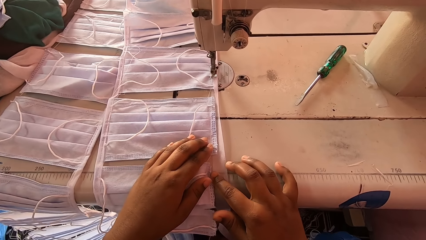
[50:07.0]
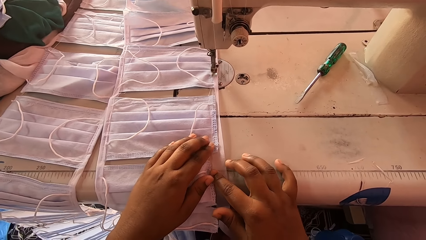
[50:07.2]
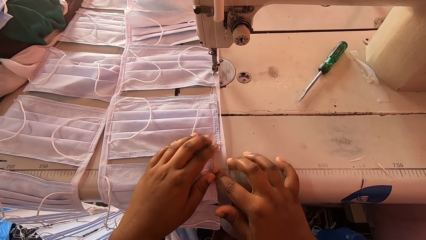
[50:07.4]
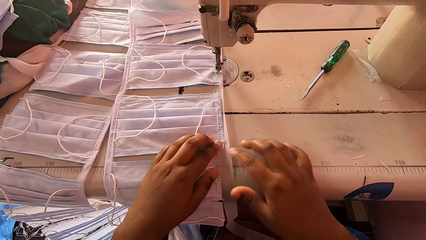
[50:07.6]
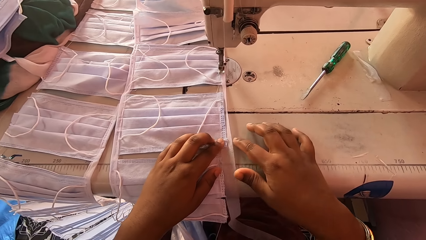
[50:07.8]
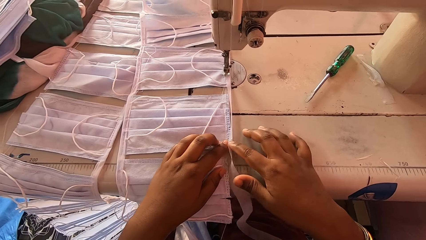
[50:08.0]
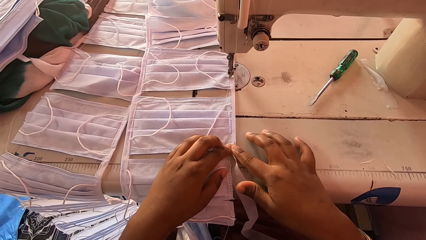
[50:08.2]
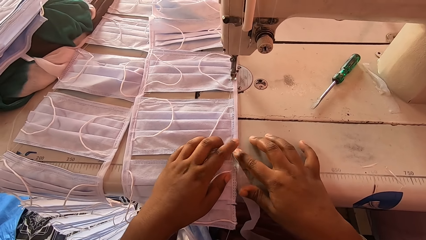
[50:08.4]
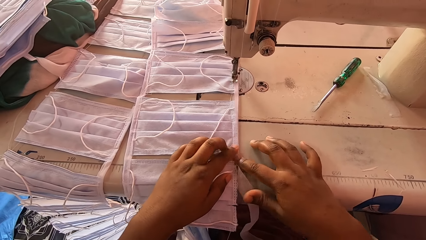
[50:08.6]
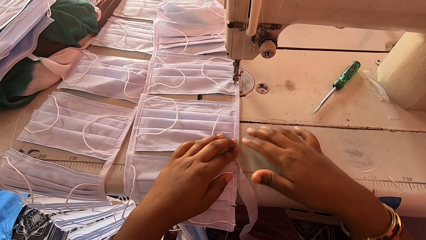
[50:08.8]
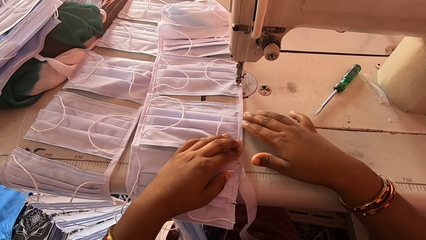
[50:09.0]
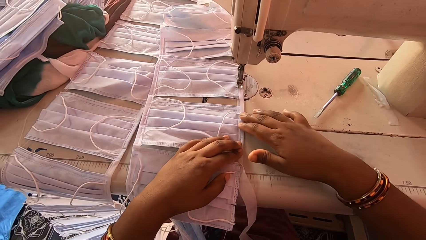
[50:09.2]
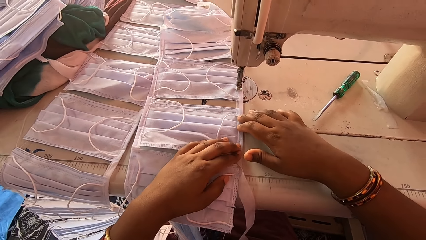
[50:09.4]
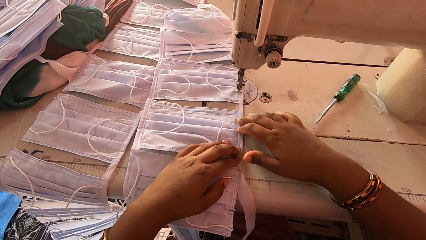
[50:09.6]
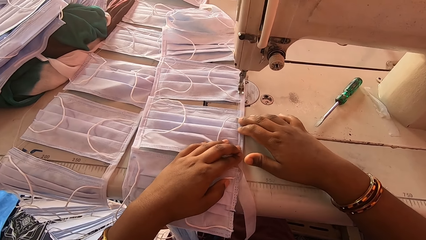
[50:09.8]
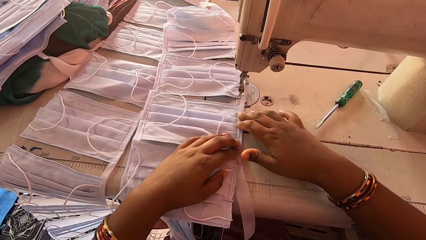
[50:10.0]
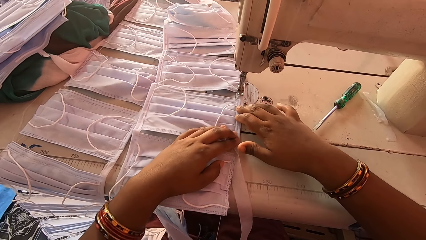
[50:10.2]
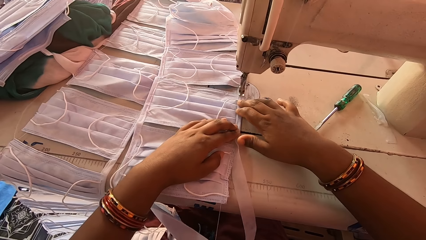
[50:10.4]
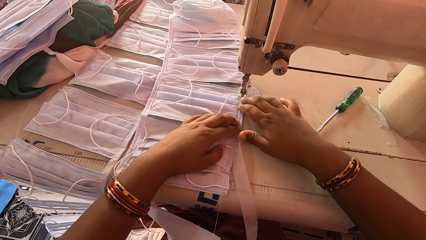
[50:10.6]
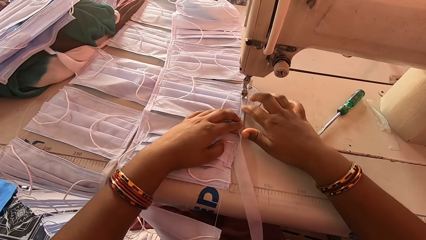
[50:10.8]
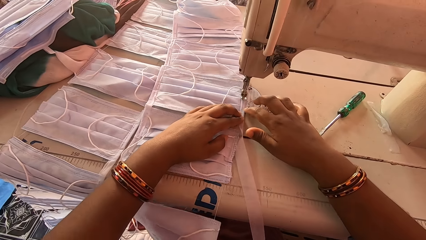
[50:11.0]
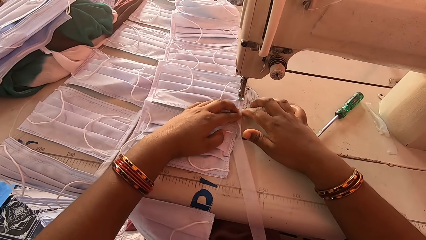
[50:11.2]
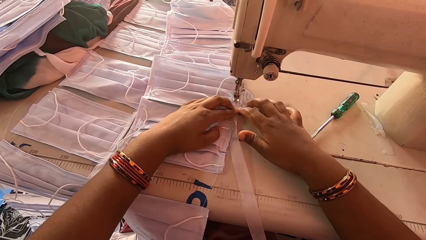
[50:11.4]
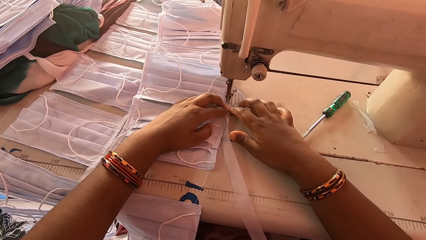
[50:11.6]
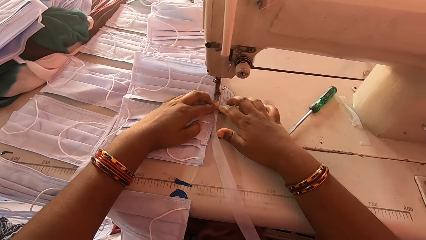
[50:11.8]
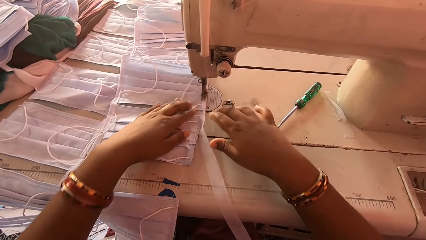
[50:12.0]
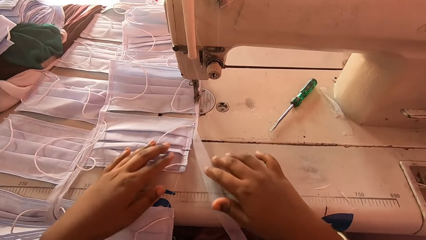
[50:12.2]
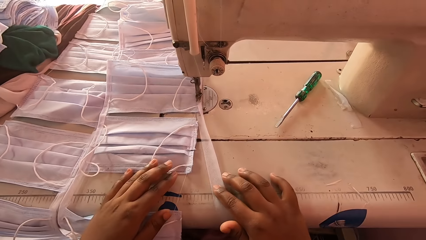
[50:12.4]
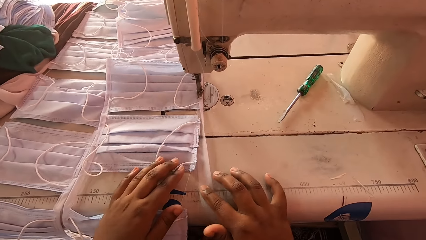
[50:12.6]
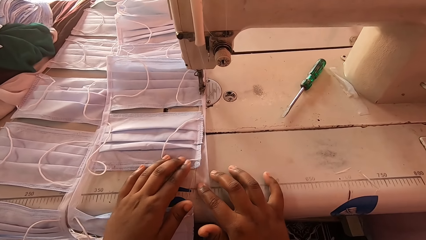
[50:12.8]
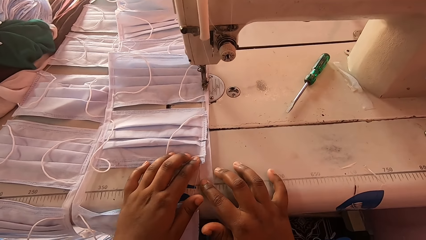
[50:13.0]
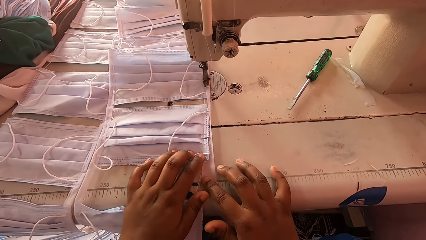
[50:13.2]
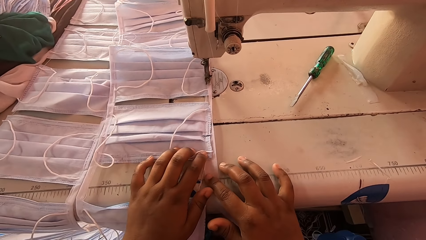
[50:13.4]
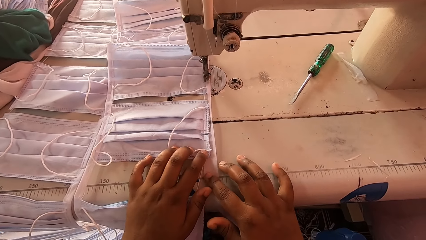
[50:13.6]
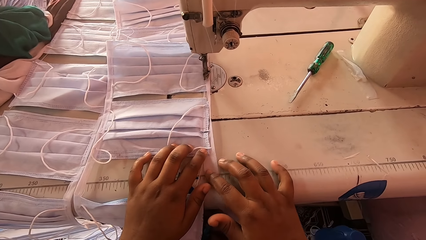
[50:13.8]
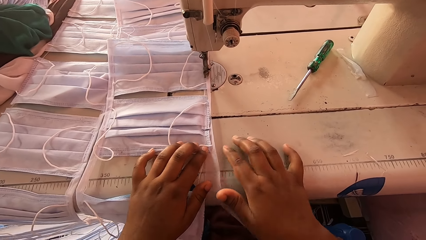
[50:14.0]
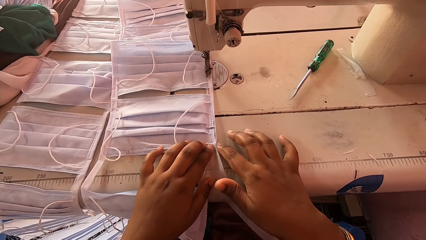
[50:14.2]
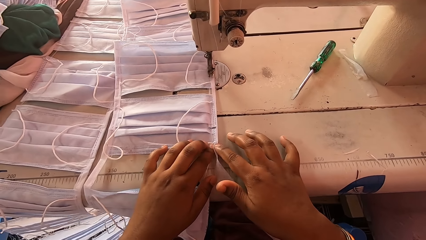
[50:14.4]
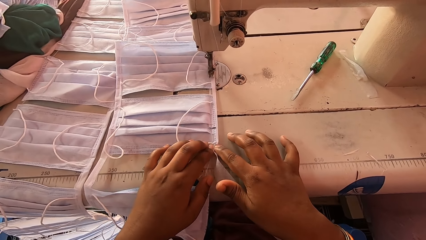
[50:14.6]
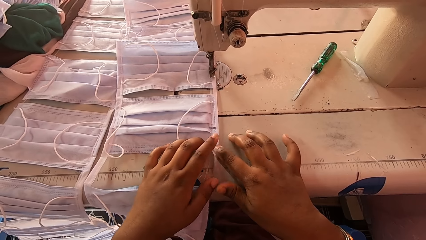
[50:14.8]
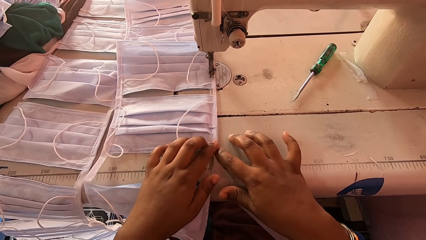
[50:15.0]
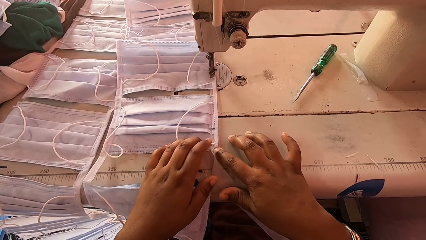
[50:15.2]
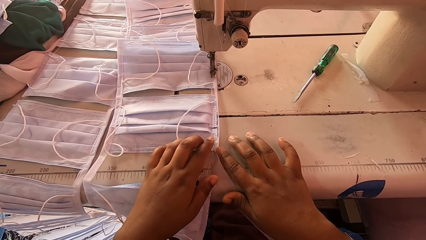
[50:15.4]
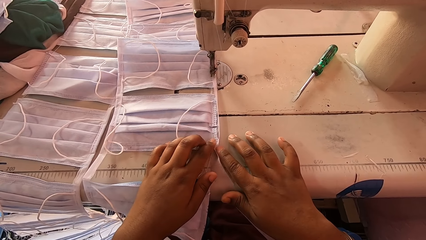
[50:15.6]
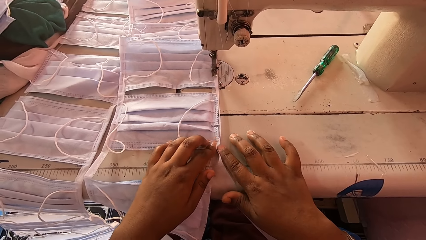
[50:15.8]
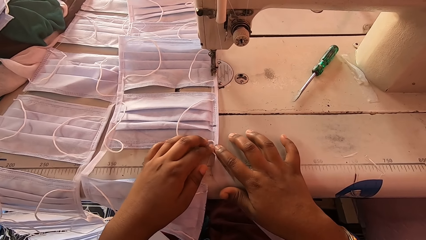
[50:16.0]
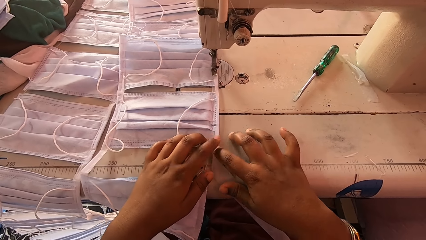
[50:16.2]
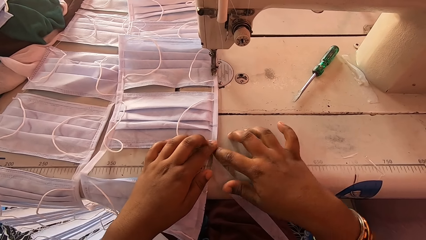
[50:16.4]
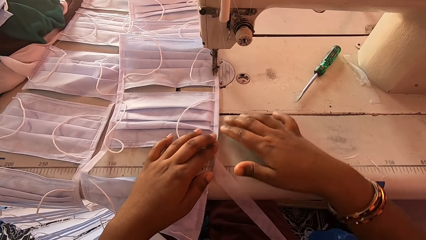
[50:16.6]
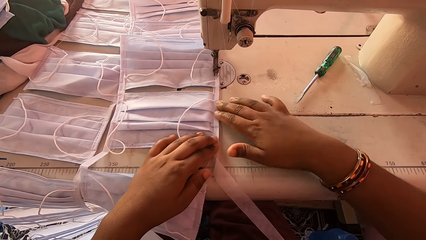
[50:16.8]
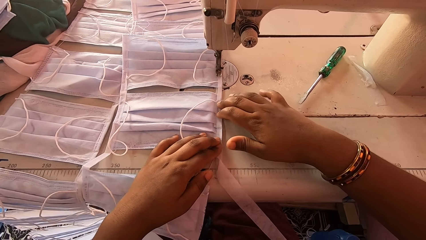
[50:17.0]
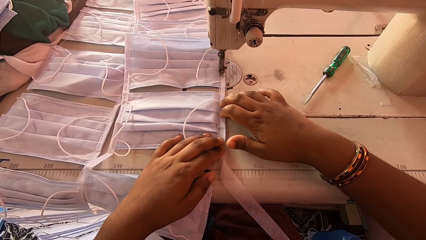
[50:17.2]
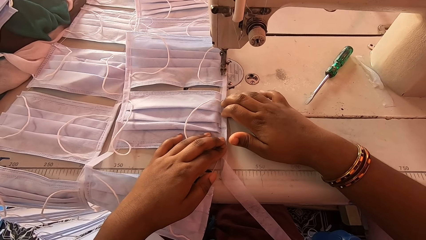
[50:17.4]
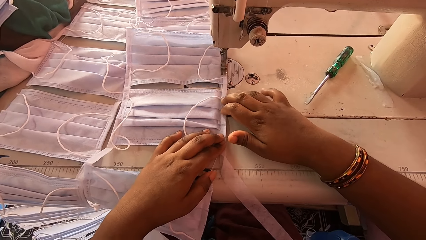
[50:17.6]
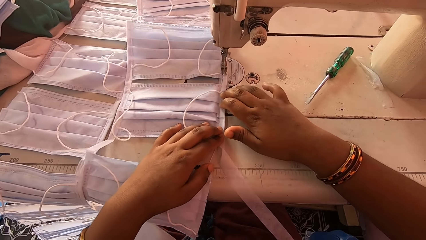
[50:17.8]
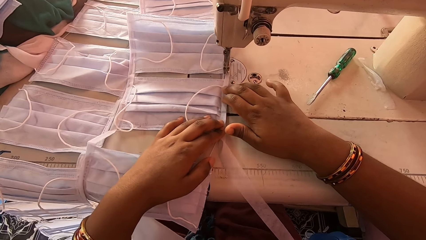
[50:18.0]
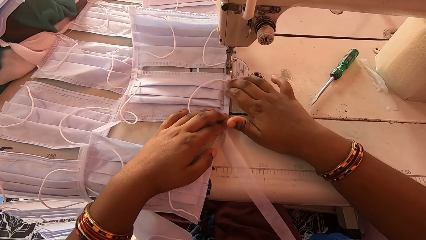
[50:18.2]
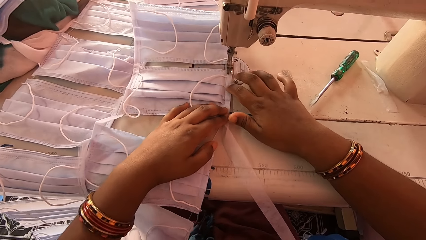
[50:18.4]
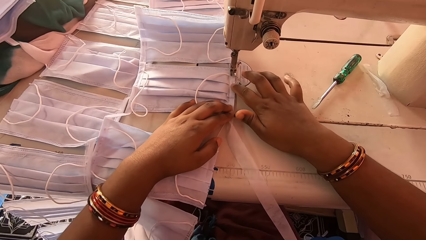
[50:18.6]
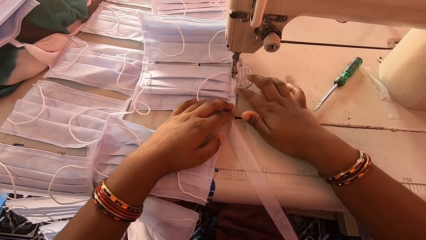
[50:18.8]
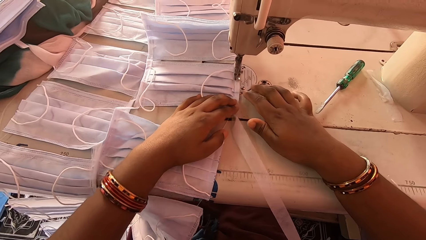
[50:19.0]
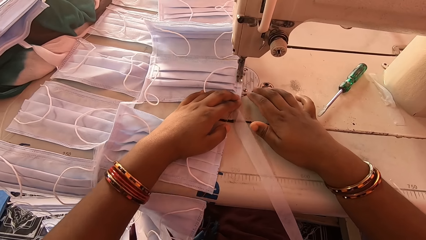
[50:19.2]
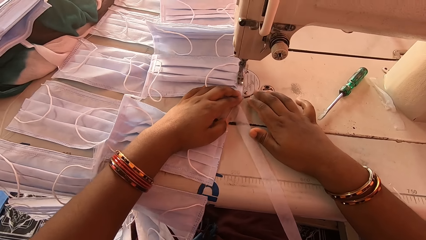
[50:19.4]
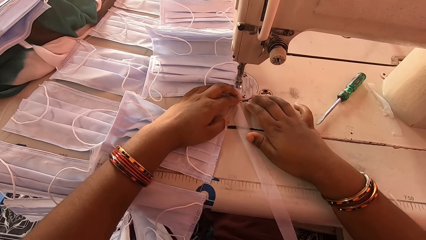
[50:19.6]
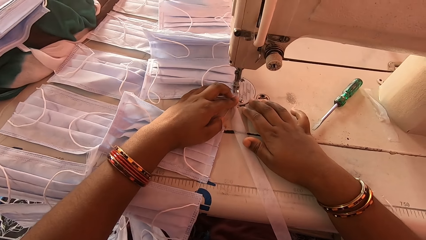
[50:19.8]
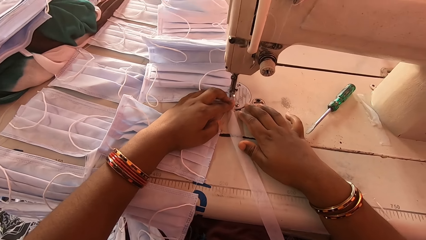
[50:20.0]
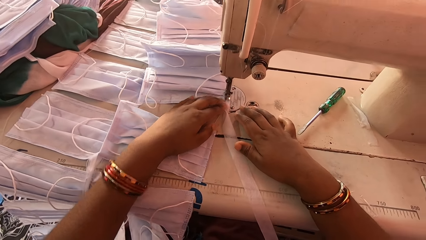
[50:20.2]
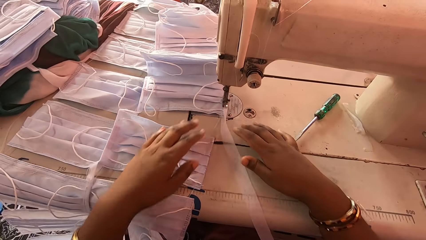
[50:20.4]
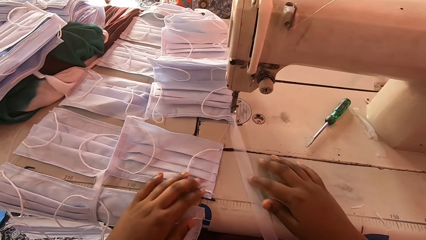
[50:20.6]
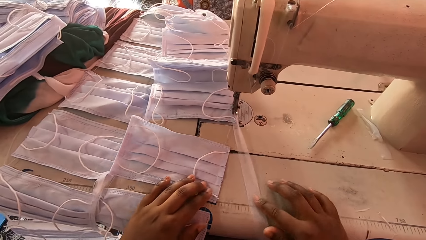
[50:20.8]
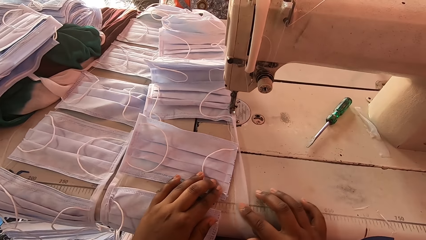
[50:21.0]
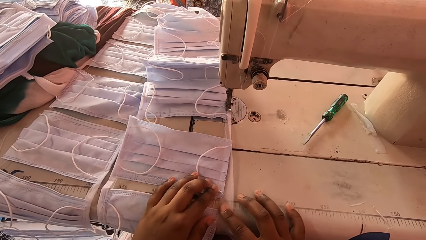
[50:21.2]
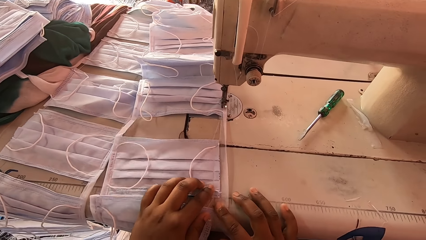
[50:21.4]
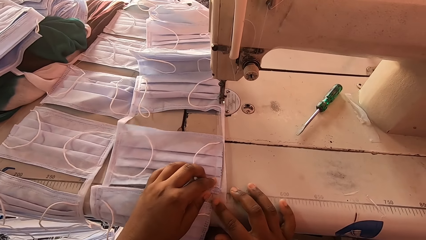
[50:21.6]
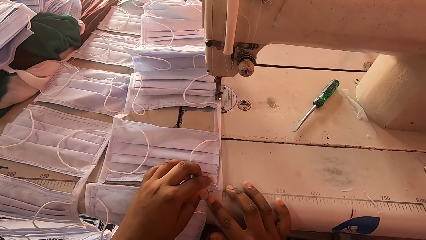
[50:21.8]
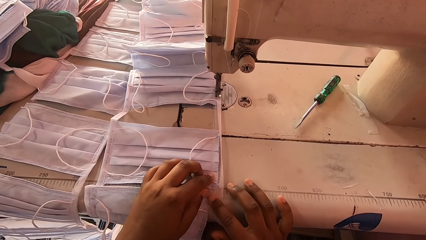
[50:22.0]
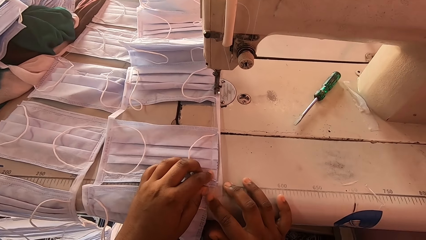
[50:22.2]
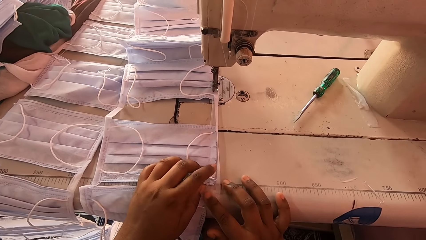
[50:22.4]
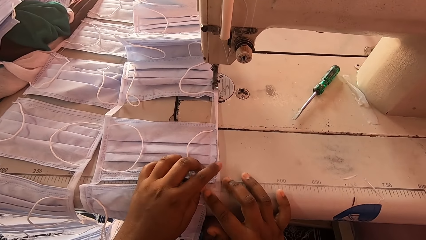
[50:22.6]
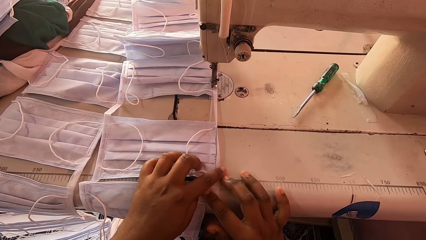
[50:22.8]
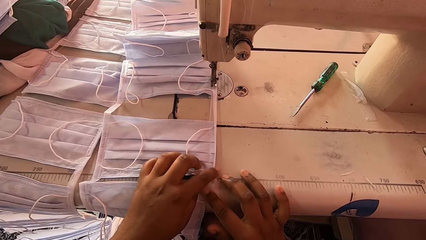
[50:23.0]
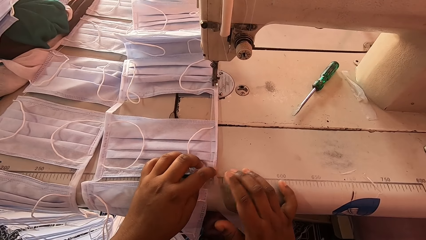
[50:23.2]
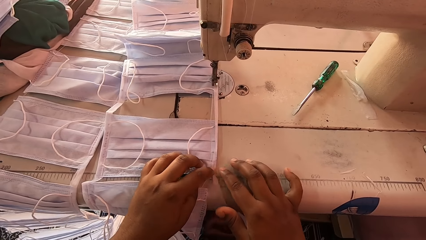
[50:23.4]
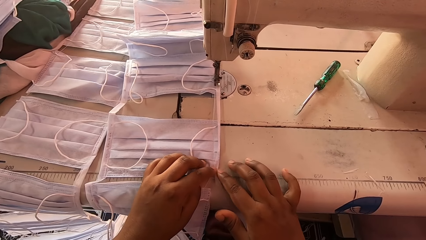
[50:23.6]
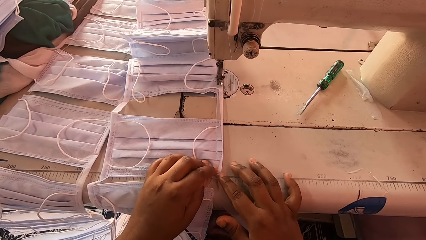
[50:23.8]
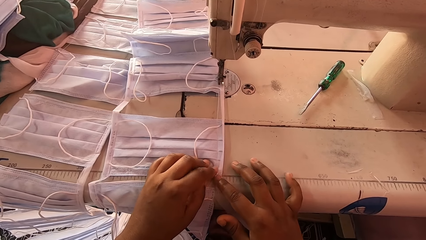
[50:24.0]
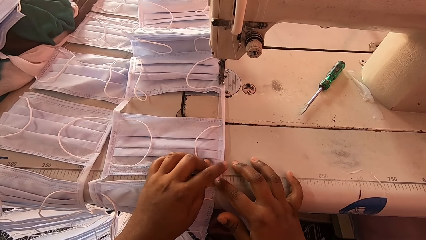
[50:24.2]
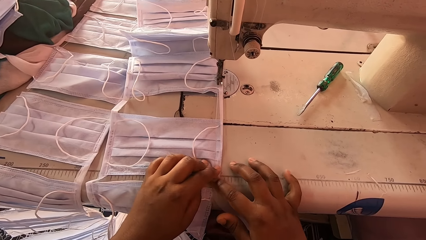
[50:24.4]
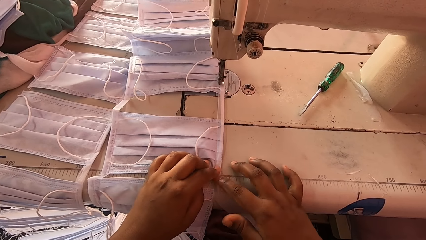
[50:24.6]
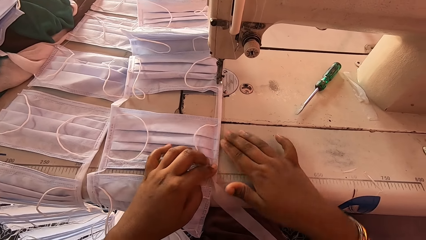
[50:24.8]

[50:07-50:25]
The camera wearer folds the piece of cloth. They sew the masks with a sewing machine. They fold the piece of cloth. They sew the masks with a sewing machine. They move the masks. They fold the piece of cloth.
